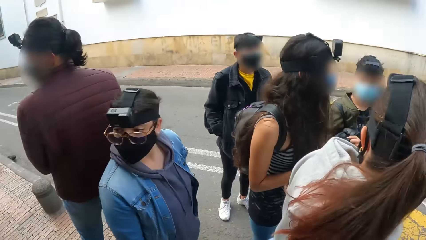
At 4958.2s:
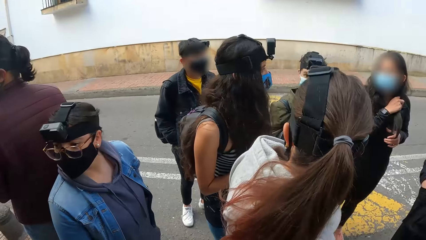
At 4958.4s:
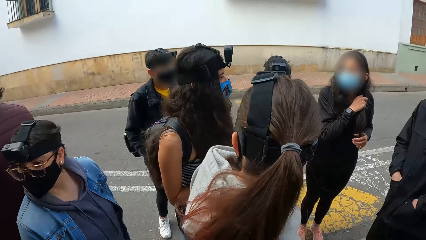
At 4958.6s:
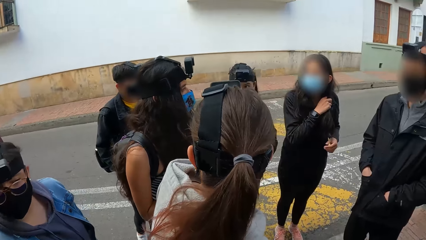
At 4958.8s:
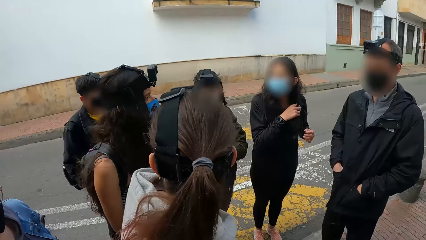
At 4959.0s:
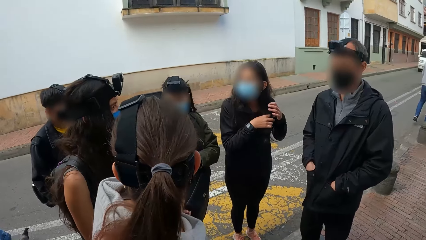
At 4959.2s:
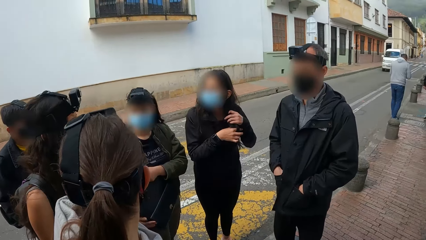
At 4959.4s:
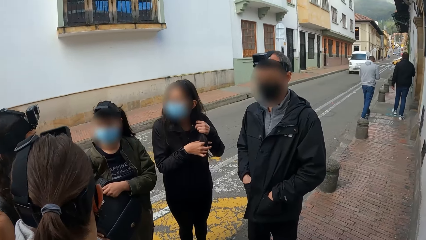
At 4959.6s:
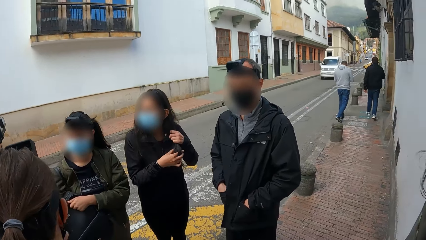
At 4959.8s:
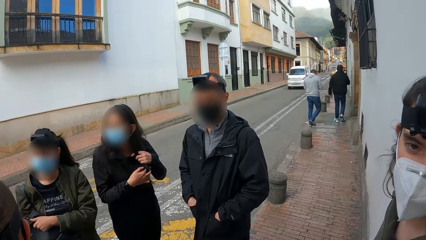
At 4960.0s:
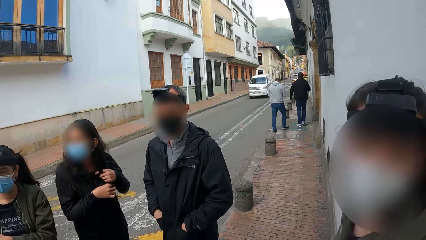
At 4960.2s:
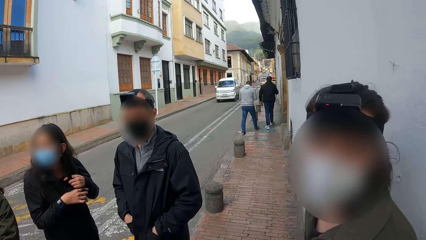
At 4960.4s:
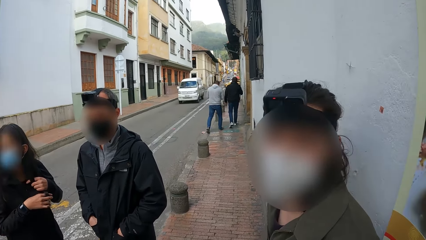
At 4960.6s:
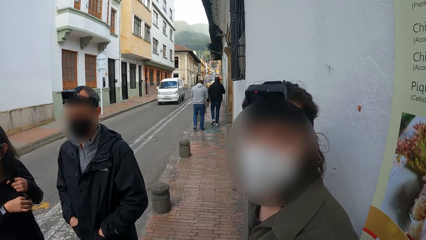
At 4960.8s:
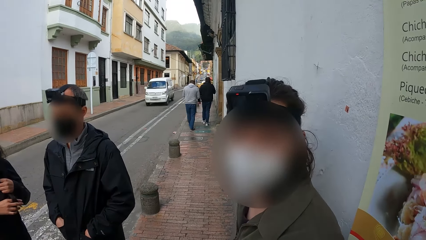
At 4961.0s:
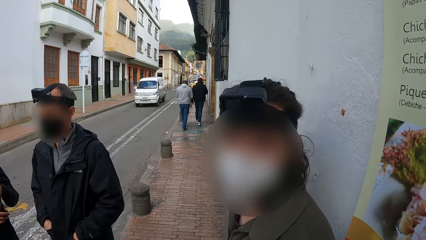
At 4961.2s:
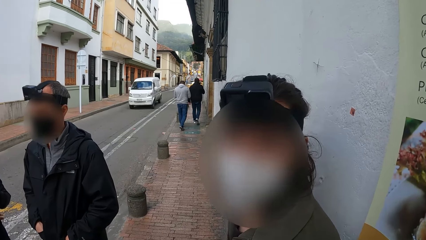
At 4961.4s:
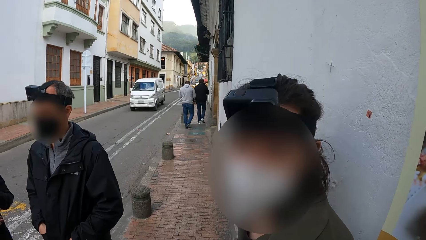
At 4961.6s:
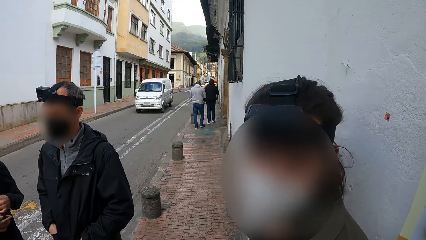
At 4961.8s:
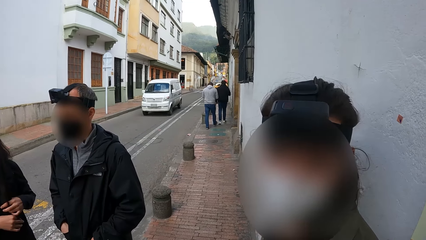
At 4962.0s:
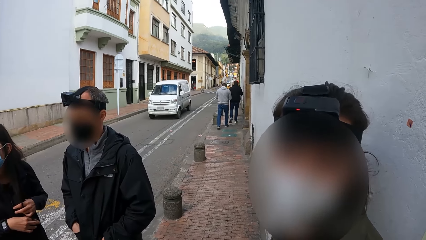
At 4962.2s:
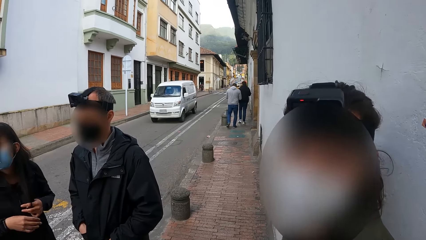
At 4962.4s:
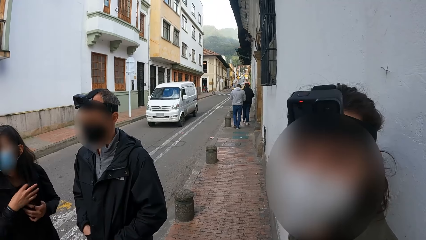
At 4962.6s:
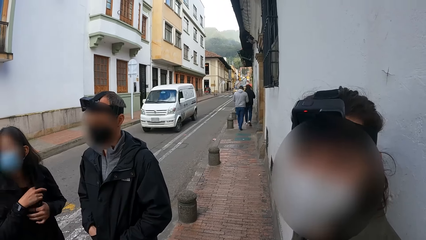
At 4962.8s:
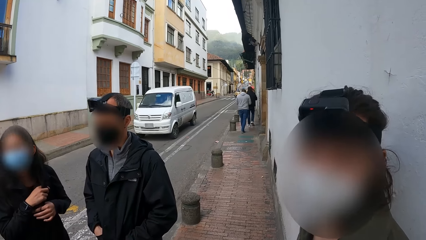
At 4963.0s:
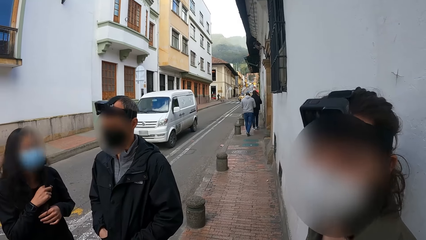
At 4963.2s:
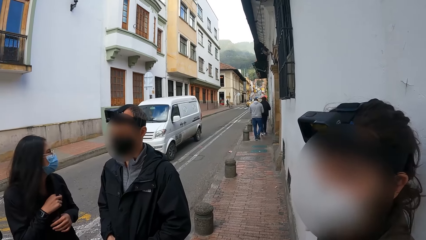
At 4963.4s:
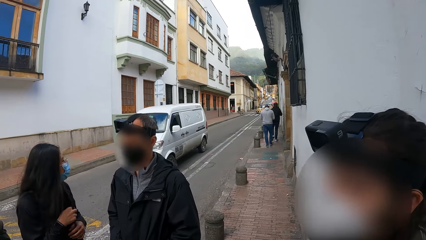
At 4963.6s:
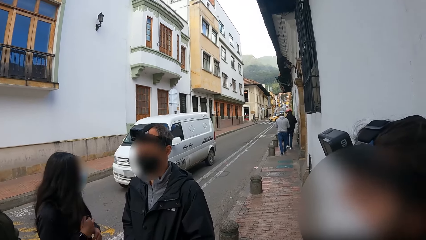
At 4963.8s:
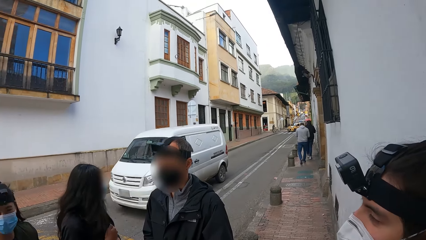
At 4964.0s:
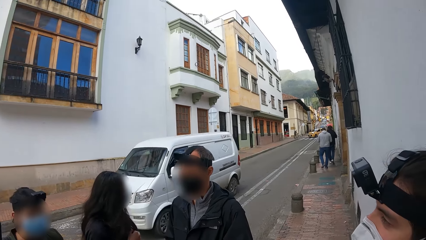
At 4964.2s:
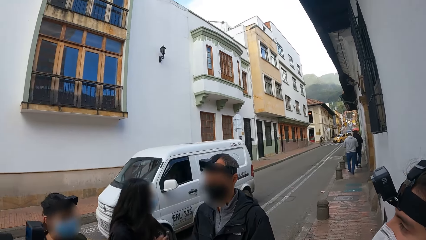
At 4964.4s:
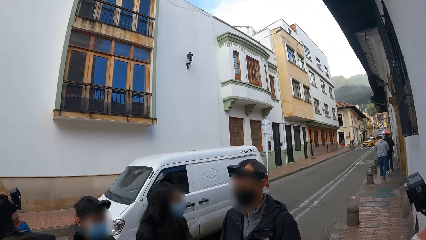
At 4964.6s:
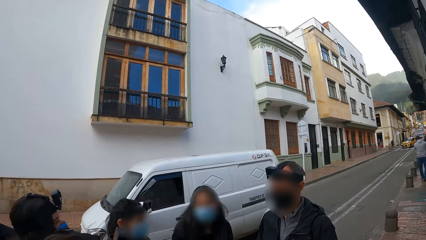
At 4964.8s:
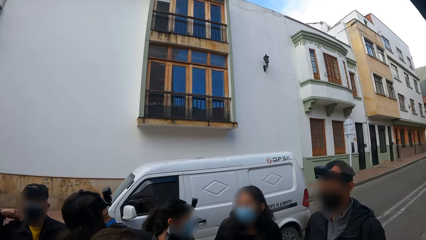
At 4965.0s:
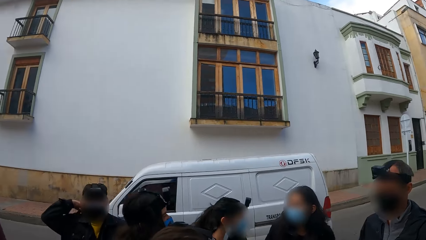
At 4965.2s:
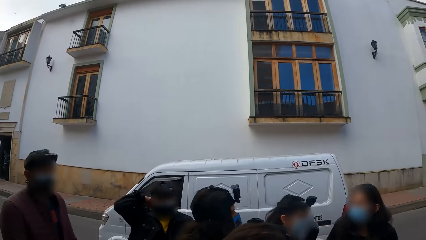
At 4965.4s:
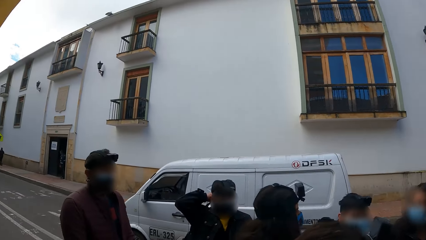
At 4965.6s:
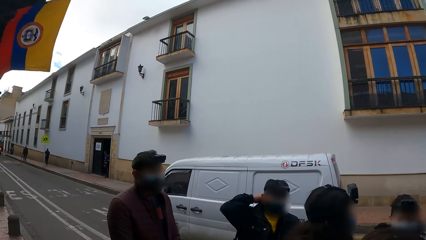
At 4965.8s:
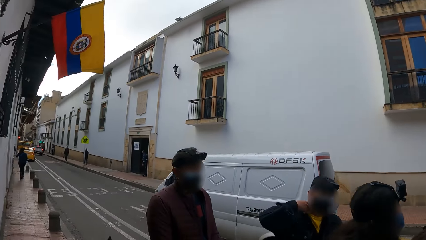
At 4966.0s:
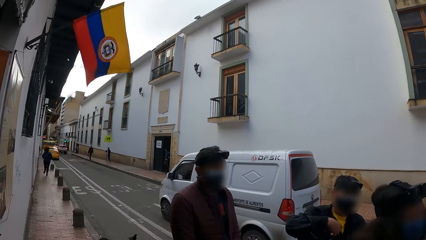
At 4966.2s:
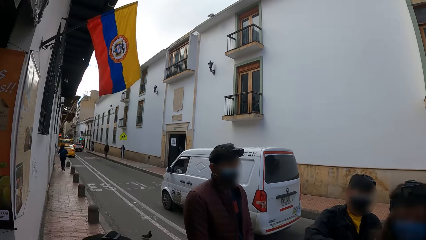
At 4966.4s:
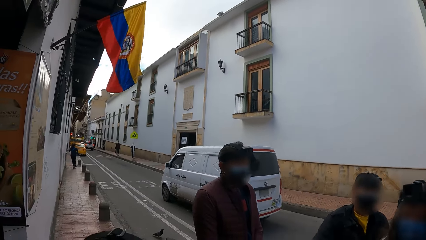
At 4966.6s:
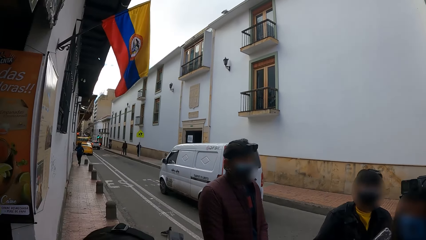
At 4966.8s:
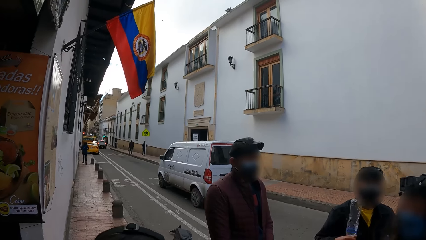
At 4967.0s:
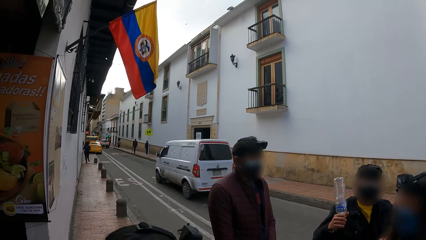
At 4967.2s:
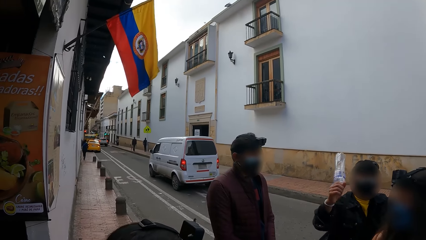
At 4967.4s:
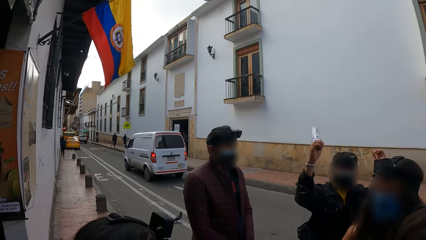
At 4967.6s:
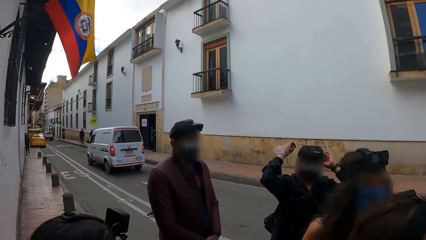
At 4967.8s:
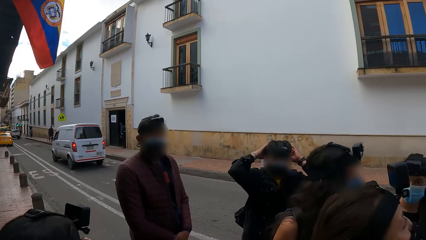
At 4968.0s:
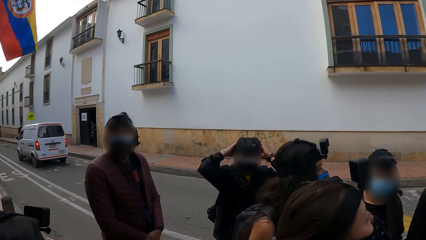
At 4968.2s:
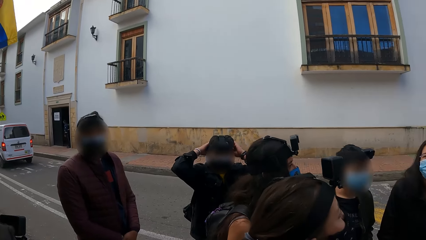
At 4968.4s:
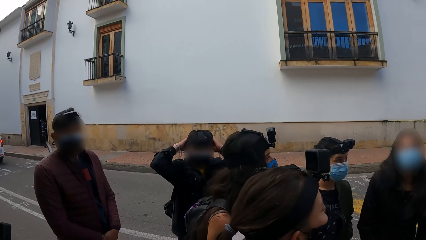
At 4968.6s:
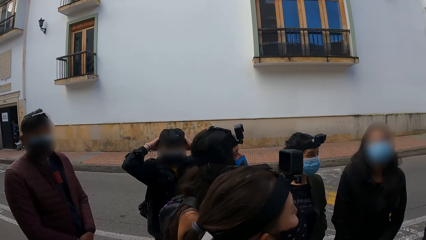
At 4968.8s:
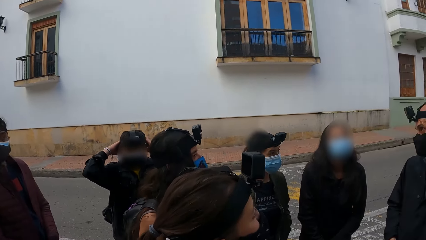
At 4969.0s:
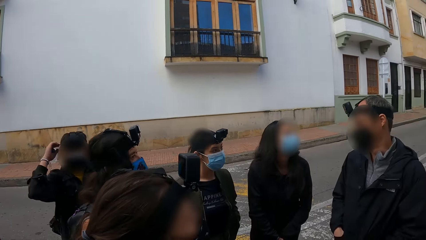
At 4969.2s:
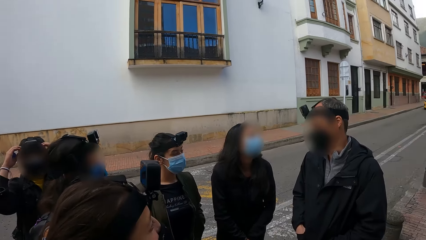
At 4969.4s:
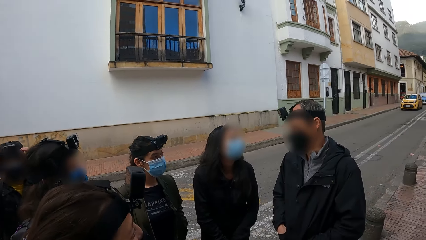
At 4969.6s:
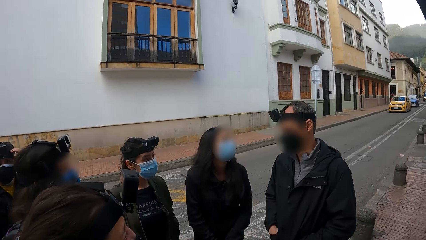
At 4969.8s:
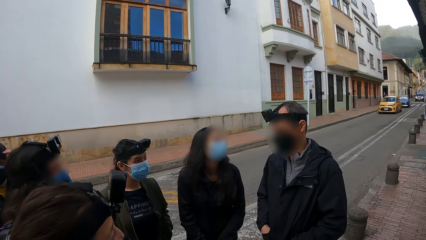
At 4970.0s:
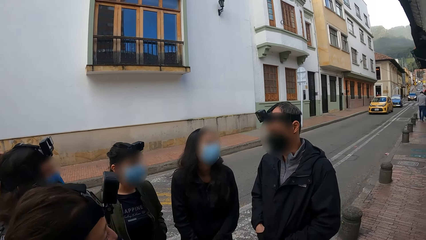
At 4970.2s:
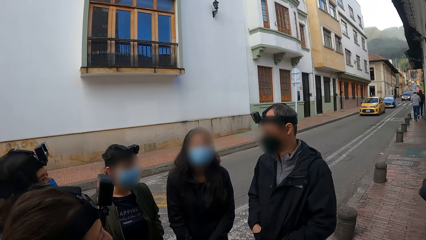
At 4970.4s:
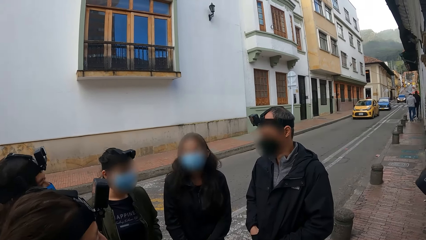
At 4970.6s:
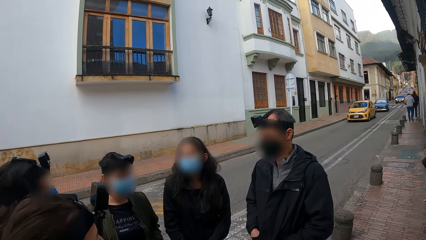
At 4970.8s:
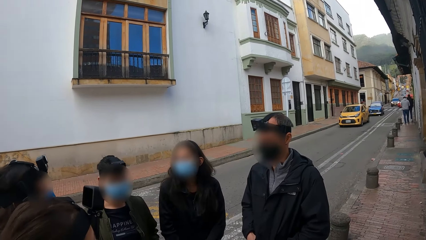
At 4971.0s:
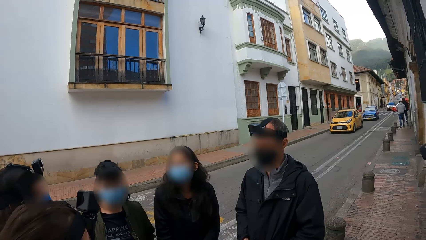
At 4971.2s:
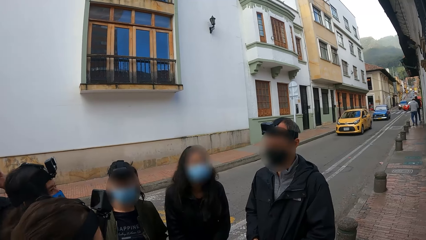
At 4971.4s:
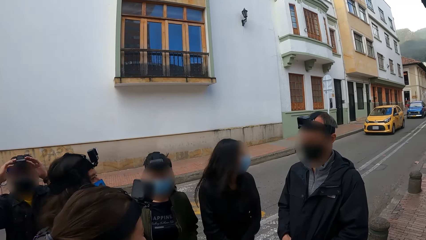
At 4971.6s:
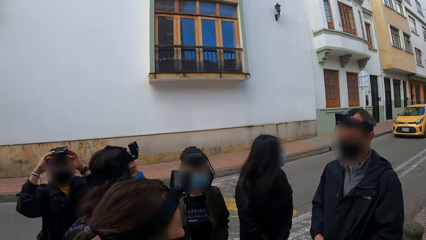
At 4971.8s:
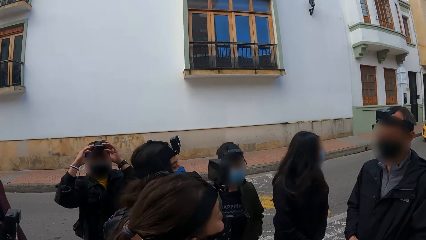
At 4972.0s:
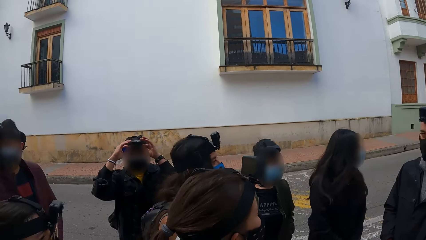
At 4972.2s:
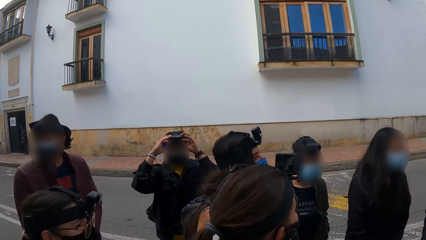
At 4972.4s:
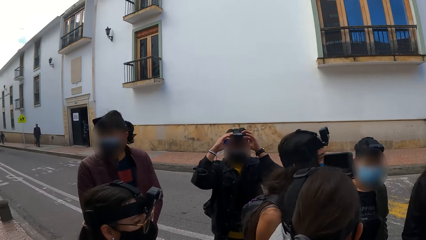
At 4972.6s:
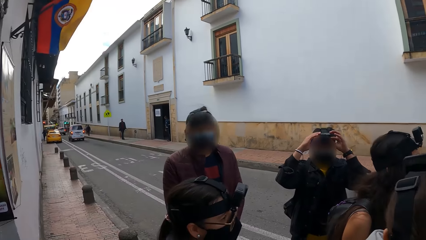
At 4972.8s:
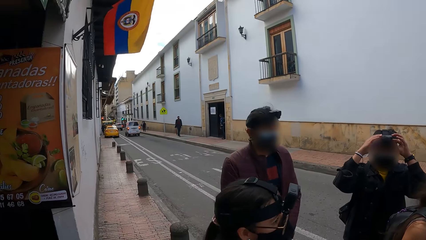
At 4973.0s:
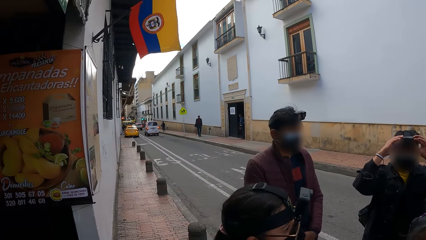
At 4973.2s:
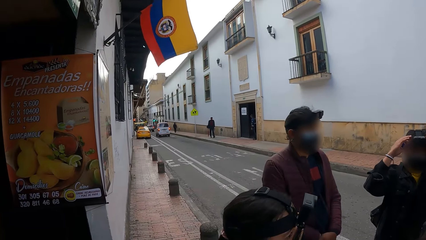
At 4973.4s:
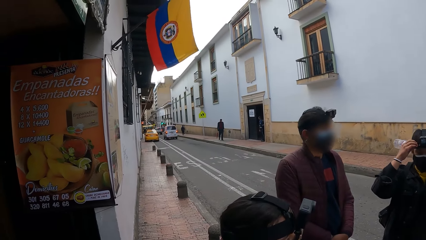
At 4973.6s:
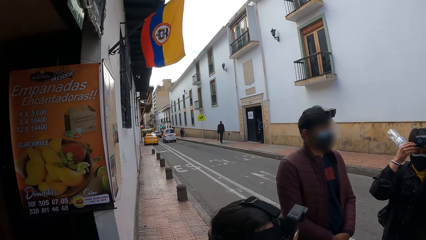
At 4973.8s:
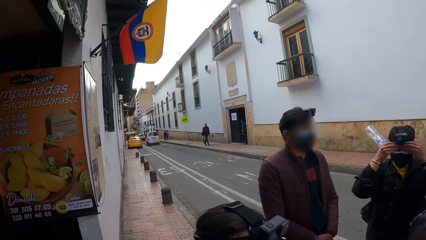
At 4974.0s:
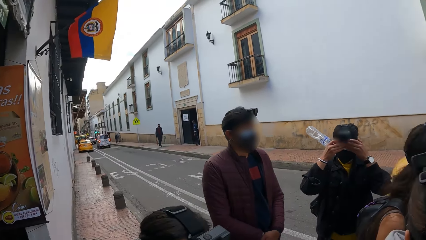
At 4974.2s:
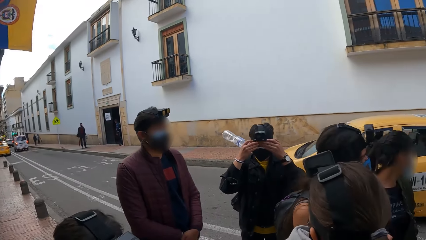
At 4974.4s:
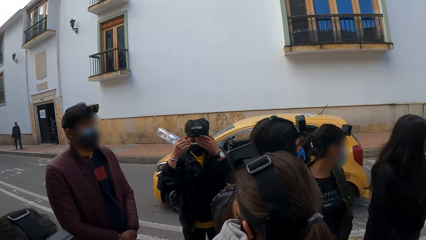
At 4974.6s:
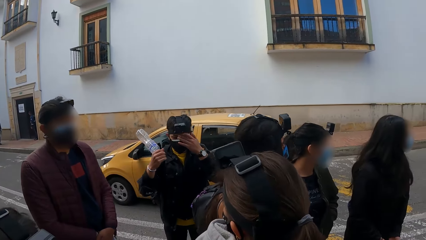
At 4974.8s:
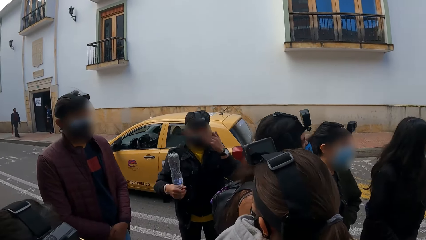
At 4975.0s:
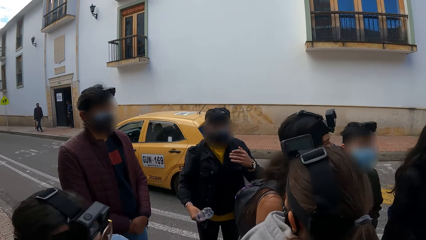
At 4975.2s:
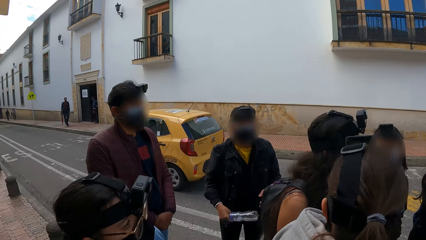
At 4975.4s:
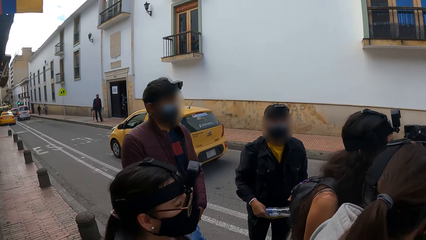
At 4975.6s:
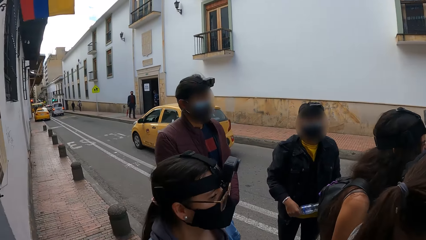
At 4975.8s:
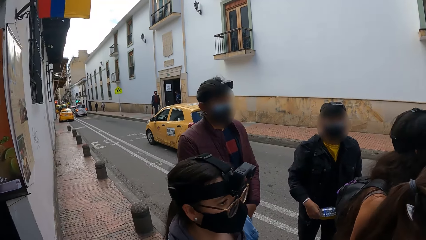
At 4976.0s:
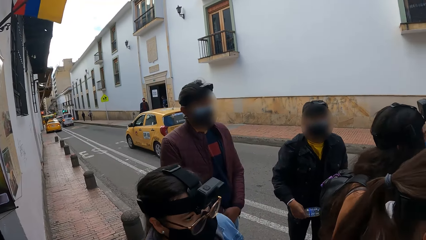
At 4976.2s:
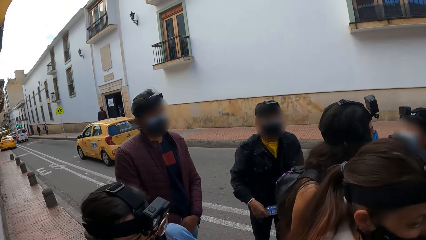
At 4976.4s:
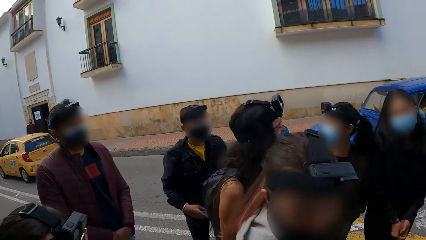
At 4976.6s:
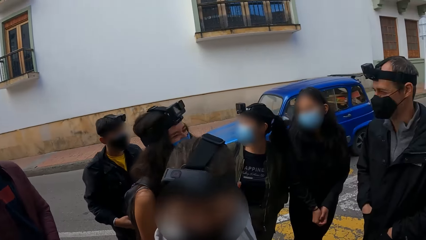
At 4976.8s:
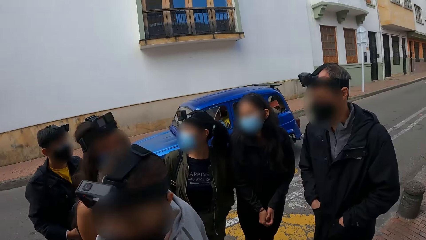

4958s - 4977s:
The woman adjusts her hair with her hands. A man interacts with the camera wearer. A white bus rides past the camera wearer on the road. The camera wearer looks around. Another woman adjusts a camera on her head with her hands. The first woman interacts with another man. A yellow car drives past the camera wearer on the road.
